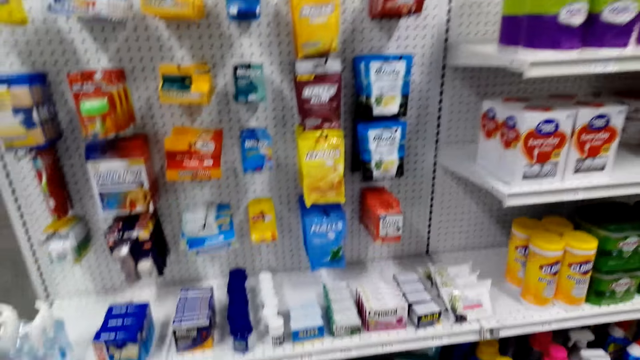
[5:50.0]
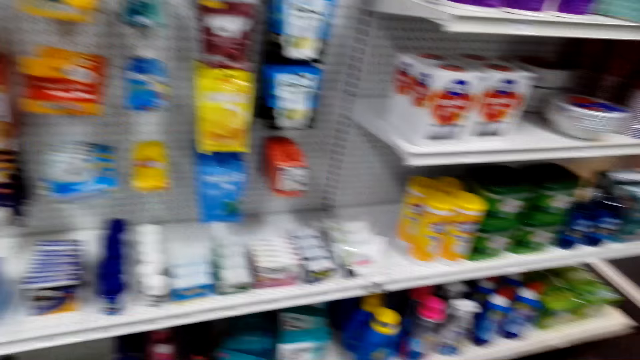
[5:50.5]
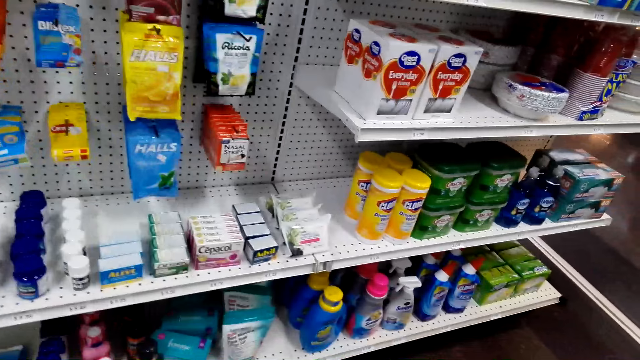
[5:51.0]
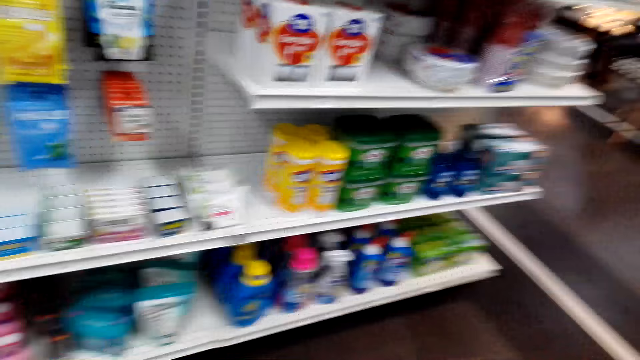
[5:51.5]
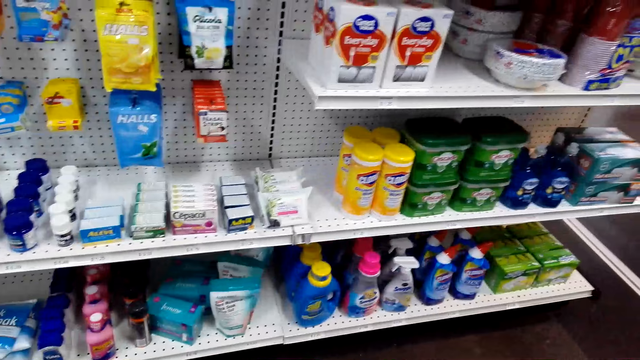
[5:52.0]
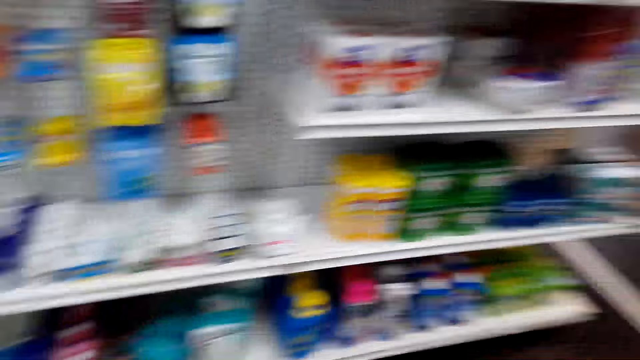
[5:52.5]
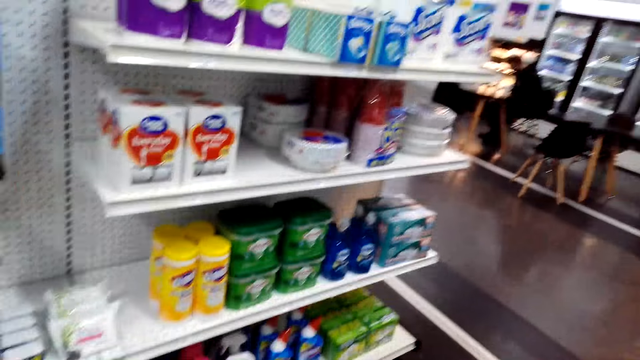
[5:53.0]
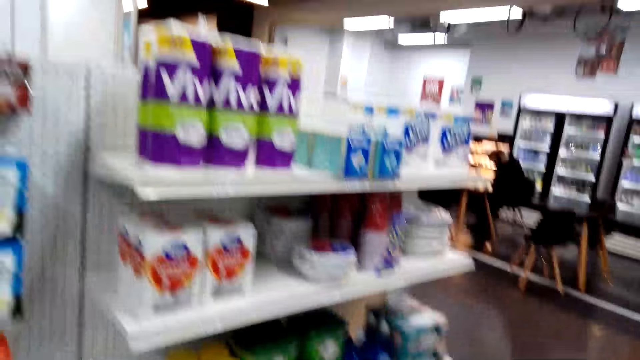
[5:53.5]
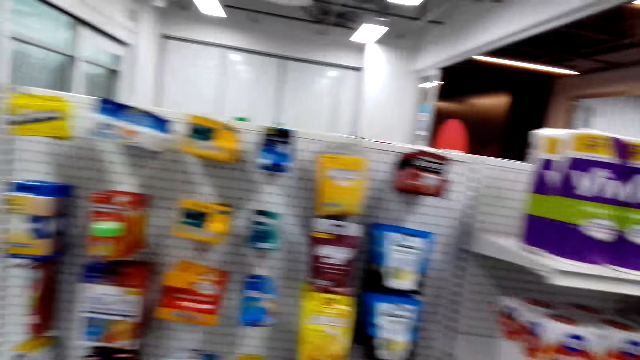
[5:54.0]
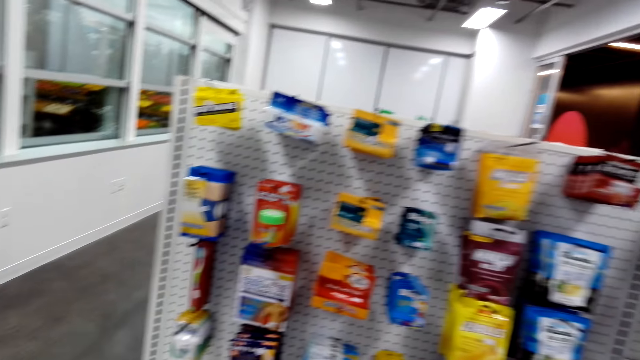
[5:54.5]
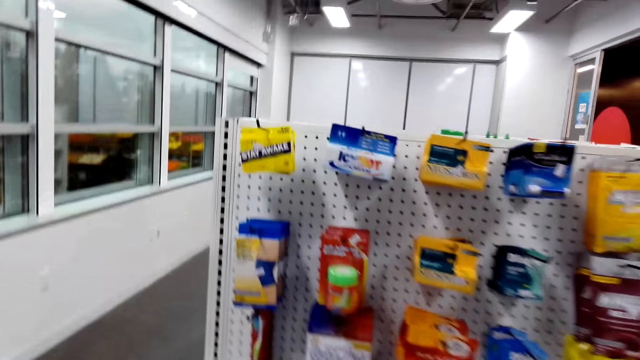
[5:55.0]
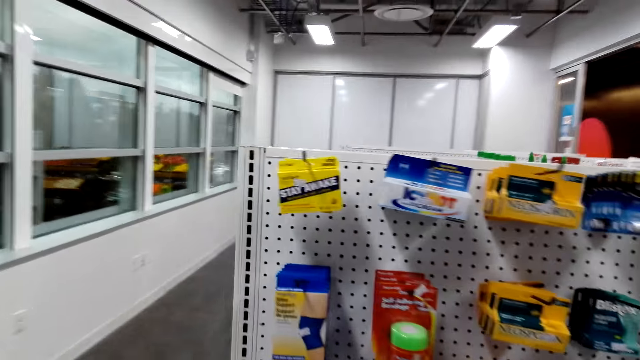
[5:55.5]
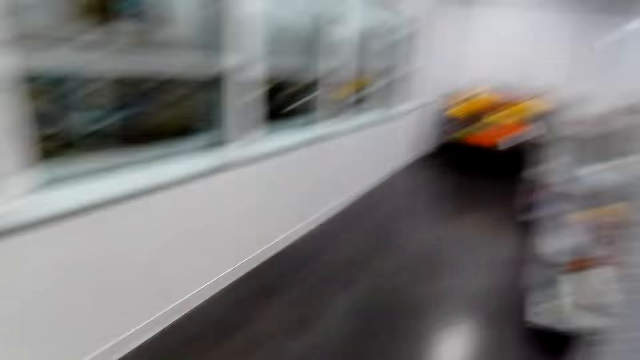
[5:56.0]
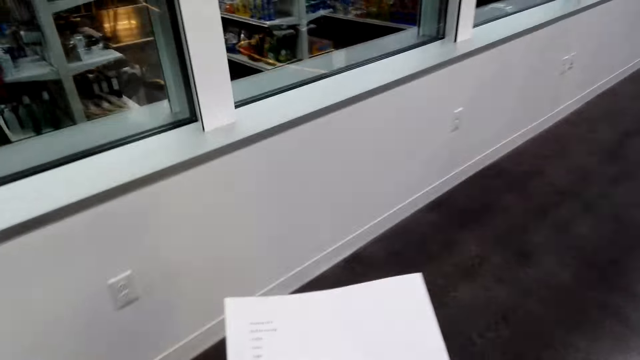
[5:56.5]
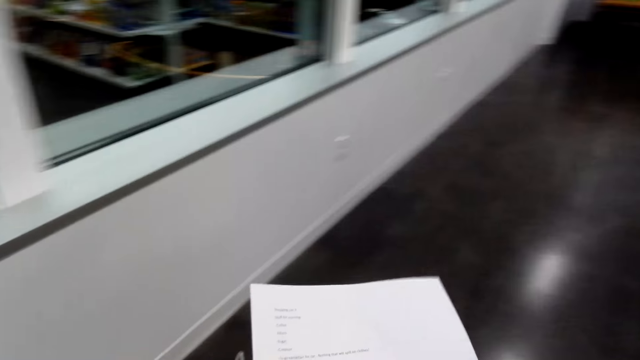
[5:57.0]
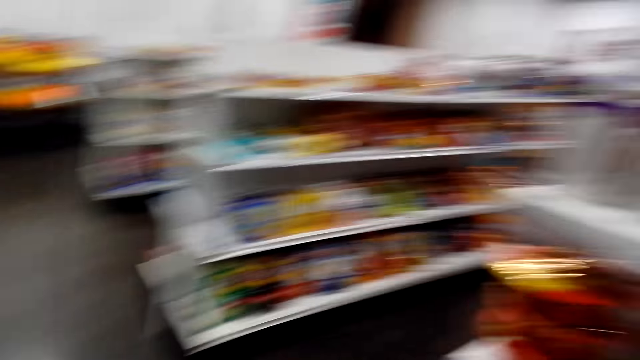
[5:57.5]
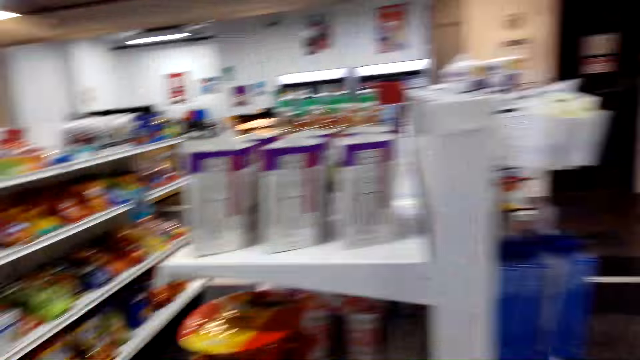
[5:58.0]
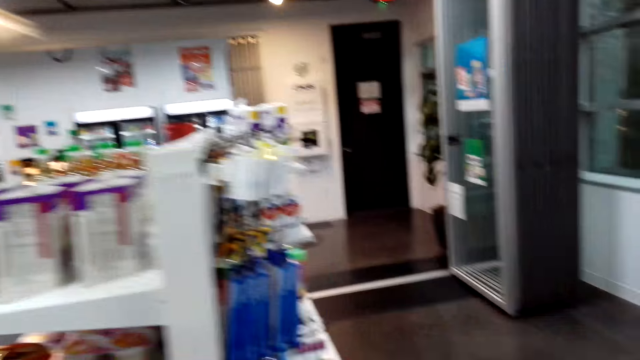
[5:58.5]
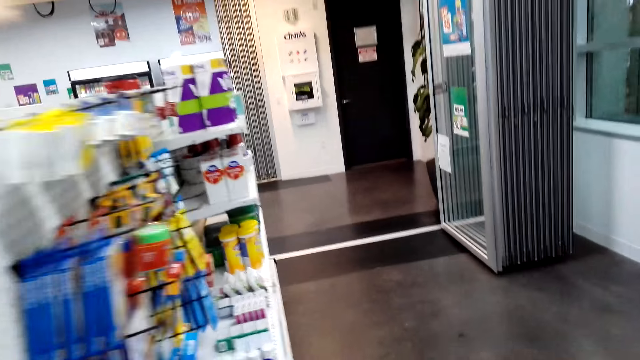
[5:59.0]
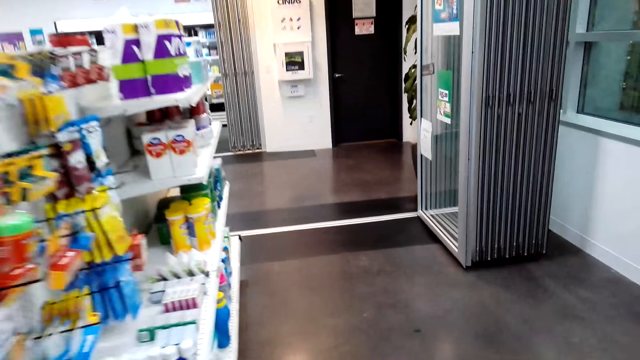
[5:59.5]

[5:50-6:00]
The camera wearer looks around. They look at the paper.

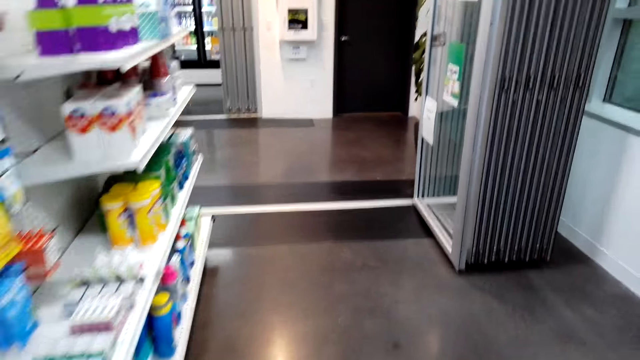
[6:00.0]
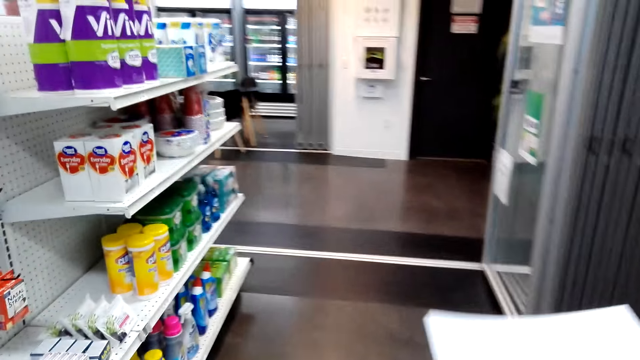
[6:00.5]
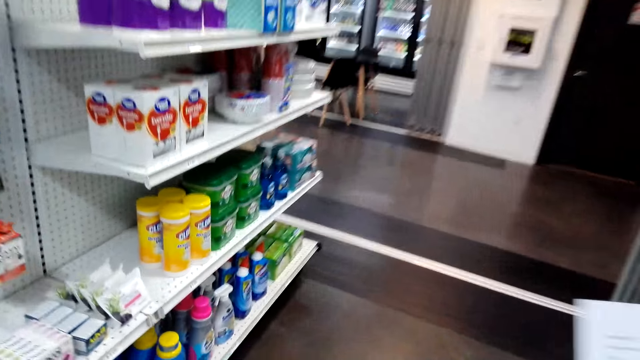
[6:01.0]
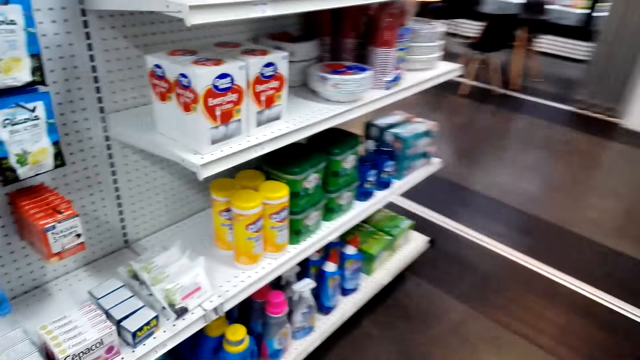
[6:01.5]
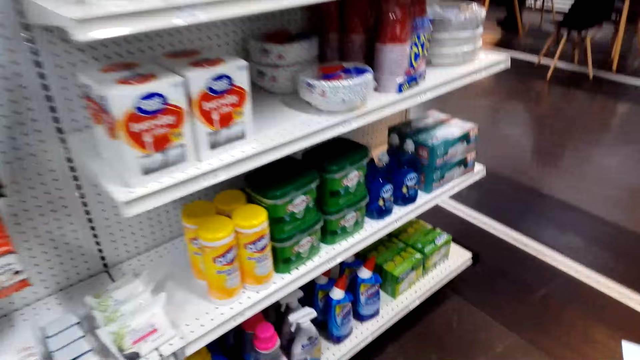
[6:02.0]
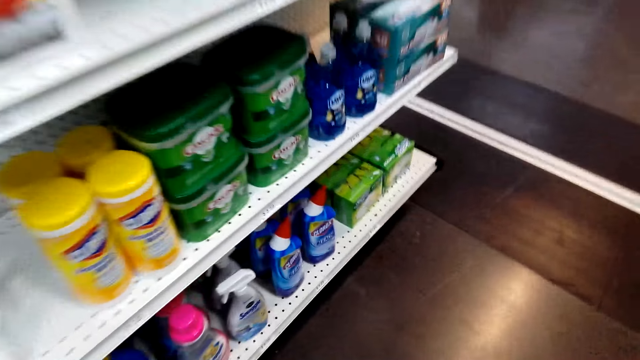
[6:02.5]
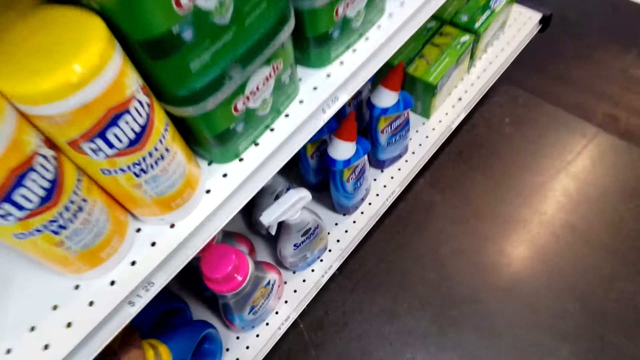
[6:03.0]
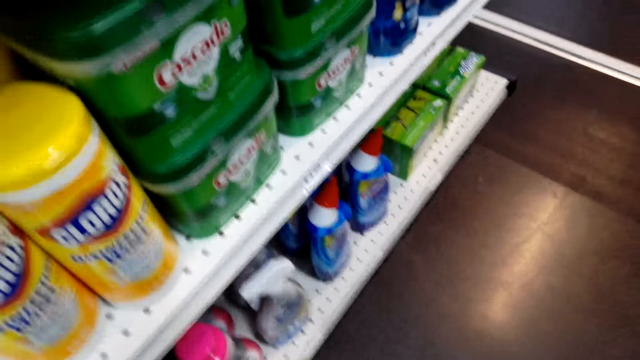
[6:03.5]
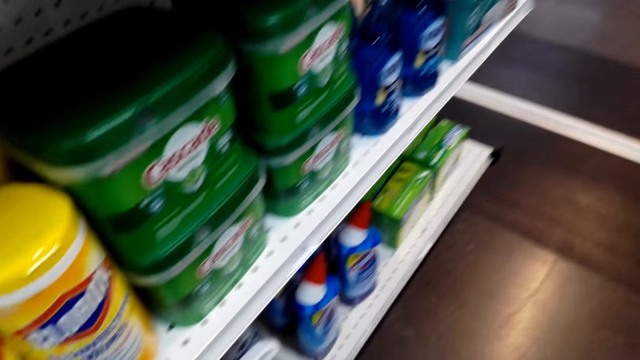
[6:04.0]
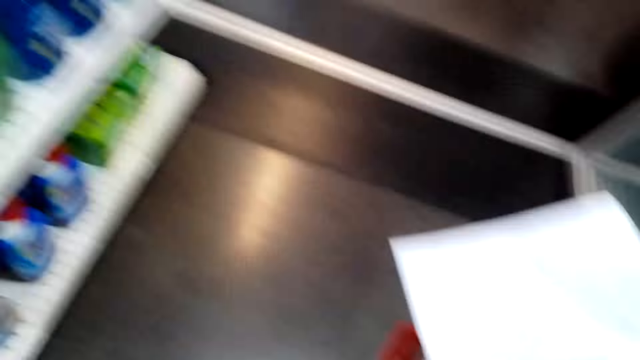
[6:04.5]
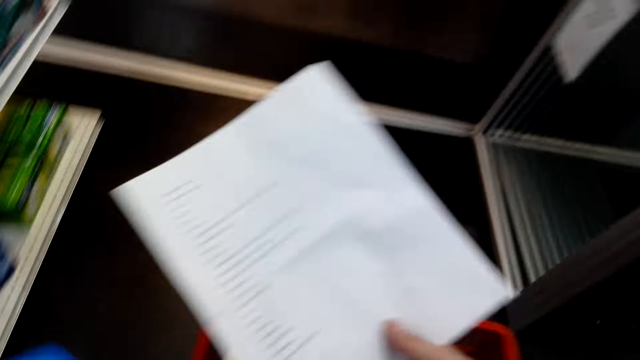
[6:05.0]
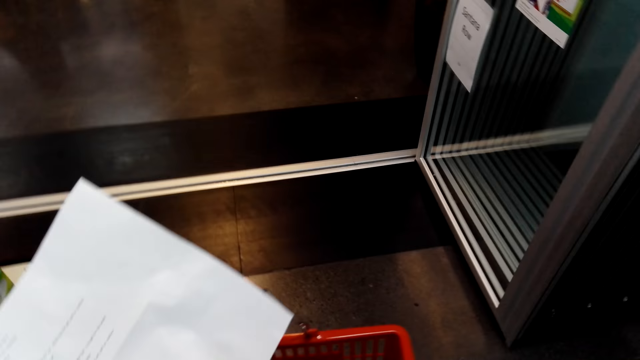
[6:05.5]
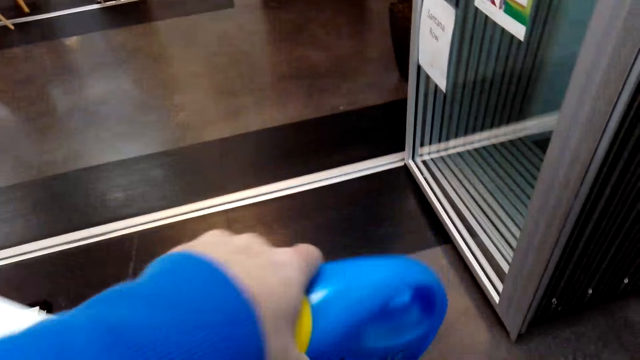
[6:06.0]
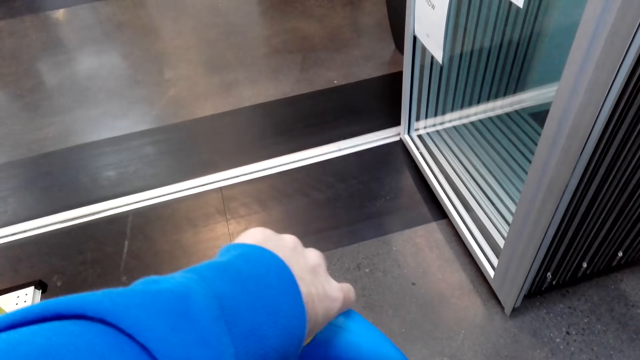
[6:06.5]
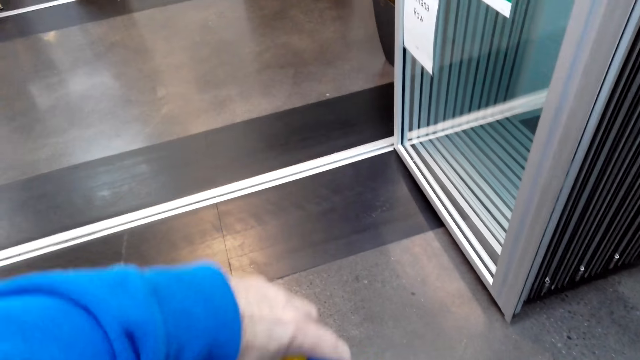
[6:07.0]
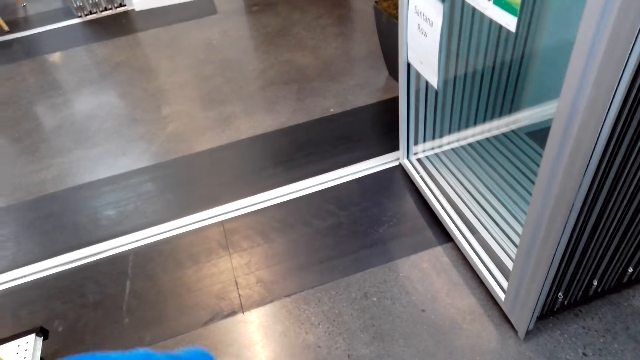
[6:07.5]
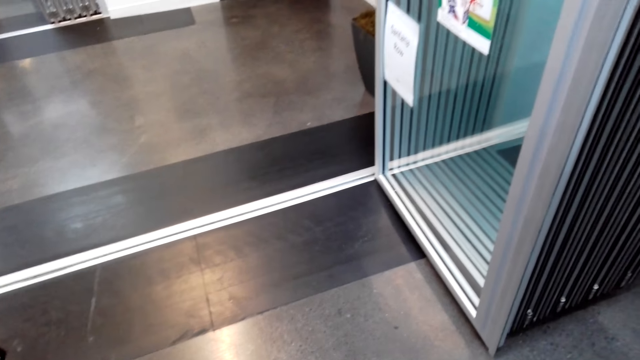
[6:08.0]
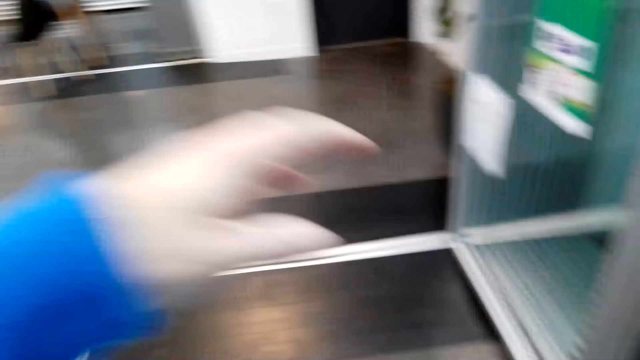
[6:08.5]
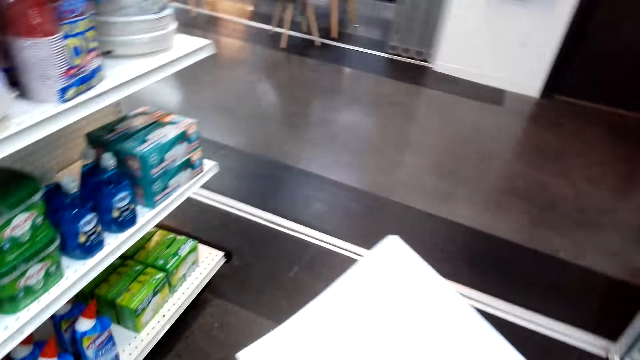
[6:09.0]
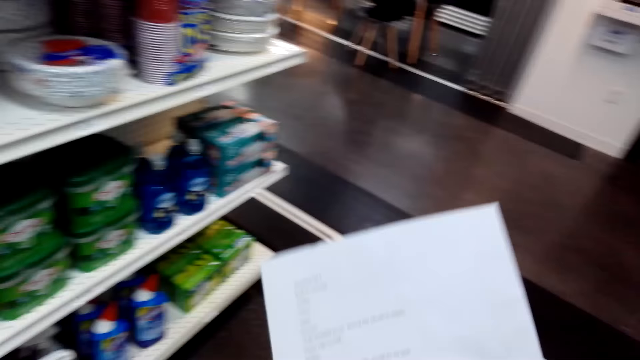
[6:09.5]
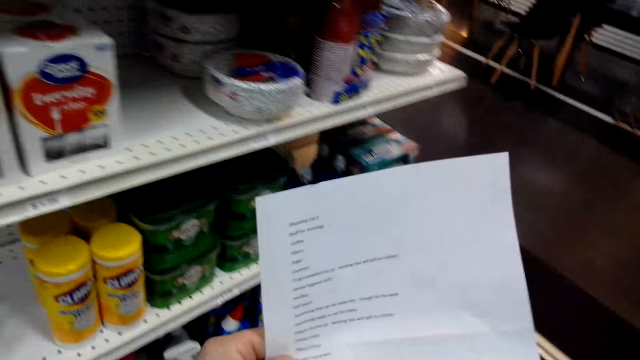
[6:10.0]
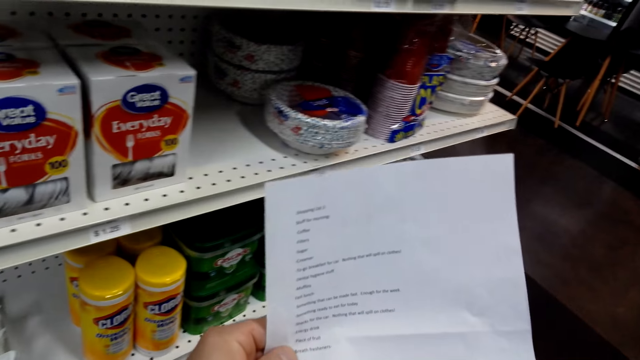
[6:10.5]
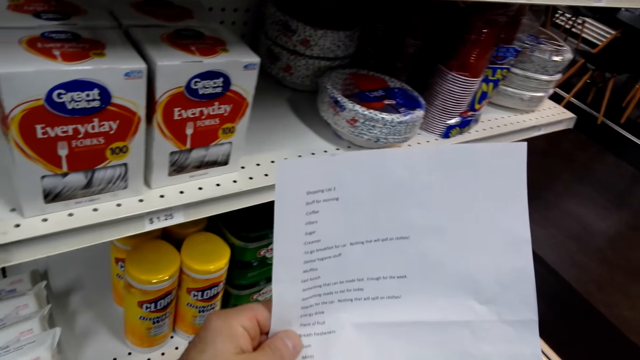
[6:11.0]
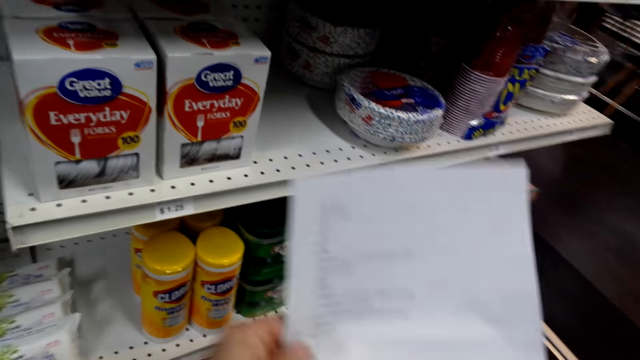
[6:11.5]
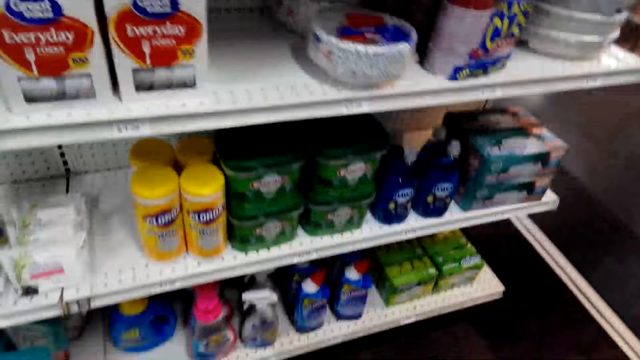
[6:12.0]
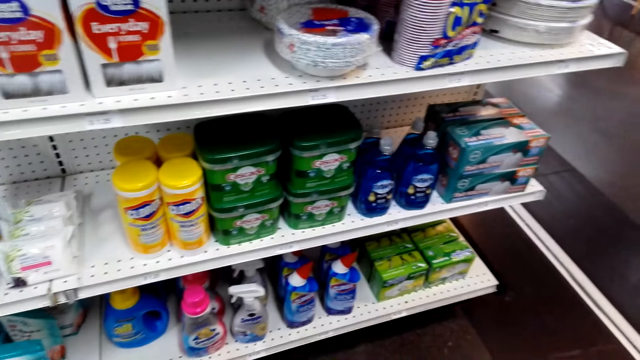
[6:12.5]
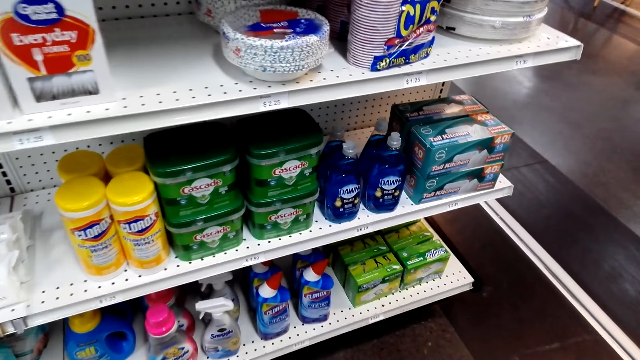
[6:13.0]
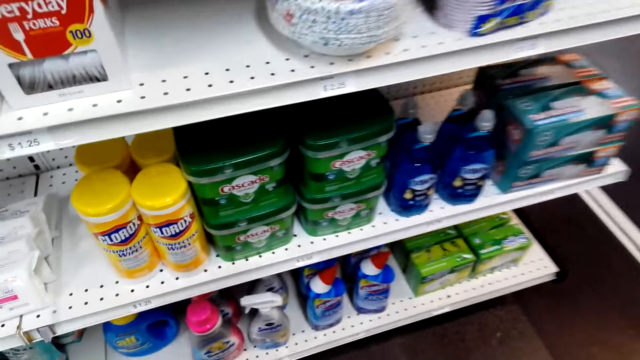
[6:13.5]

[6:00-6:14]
The camera wearer looks around. They pick up a detergent. They put the detergent in the basket. They read the shopping list.
